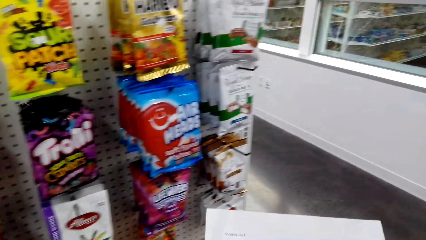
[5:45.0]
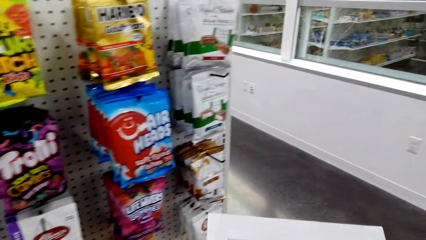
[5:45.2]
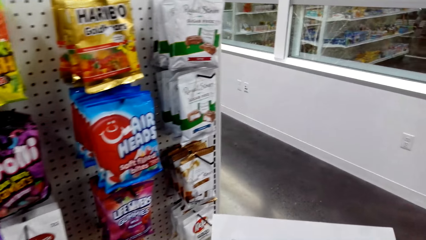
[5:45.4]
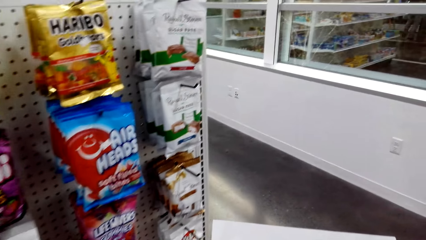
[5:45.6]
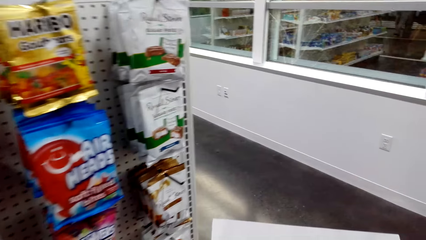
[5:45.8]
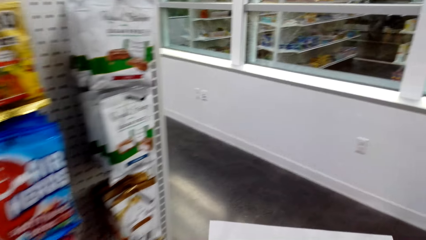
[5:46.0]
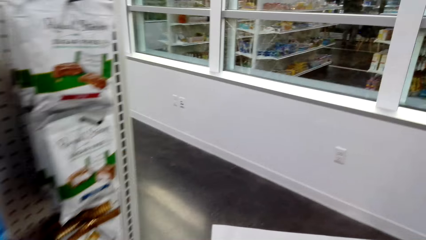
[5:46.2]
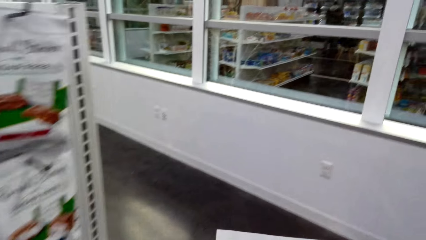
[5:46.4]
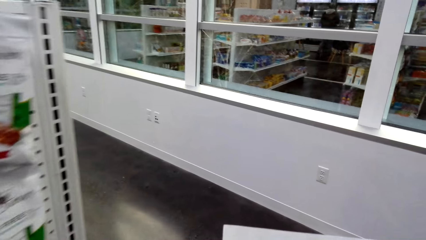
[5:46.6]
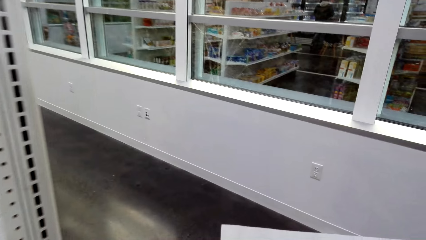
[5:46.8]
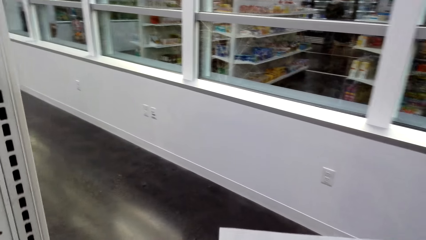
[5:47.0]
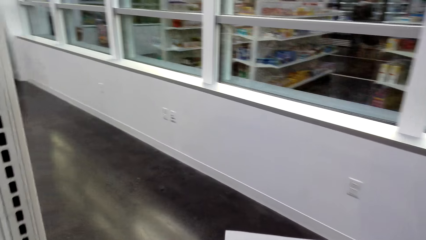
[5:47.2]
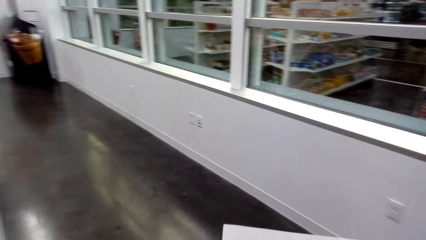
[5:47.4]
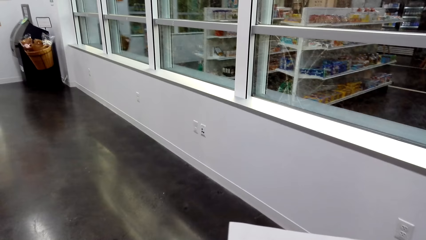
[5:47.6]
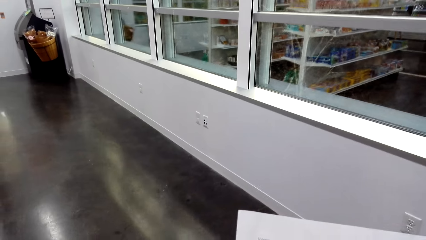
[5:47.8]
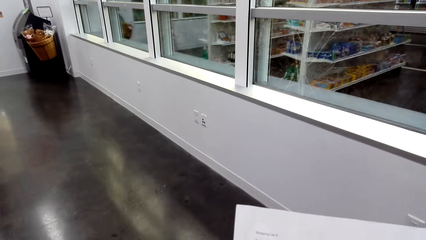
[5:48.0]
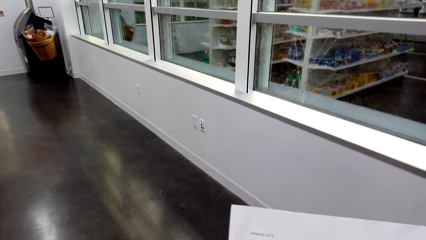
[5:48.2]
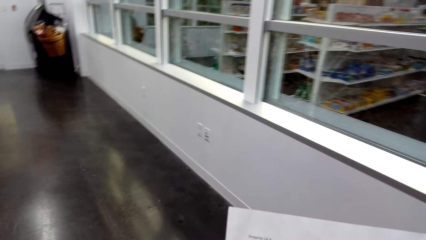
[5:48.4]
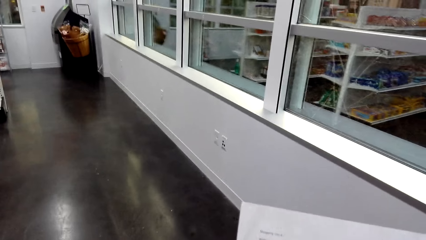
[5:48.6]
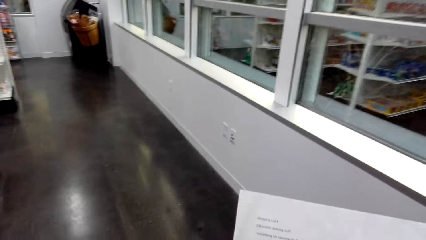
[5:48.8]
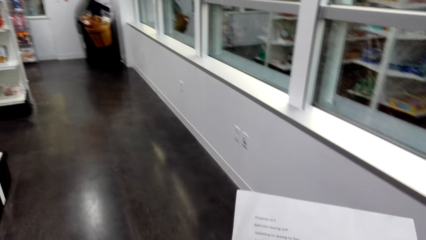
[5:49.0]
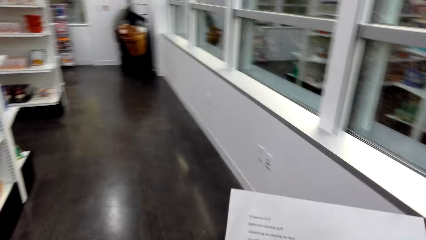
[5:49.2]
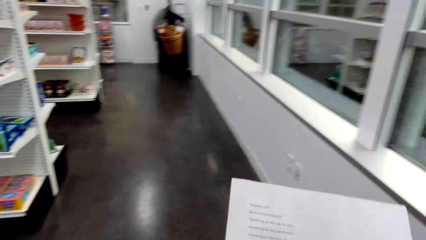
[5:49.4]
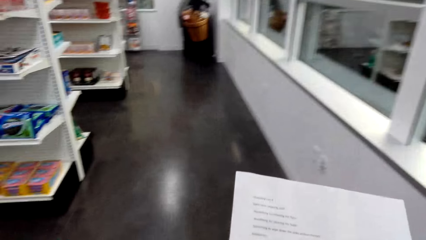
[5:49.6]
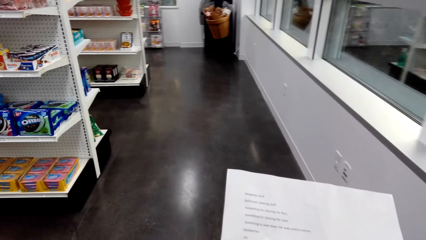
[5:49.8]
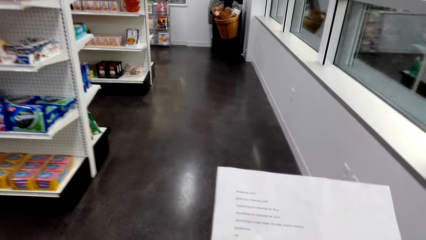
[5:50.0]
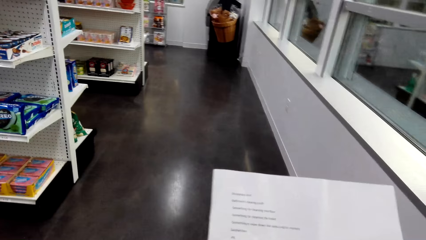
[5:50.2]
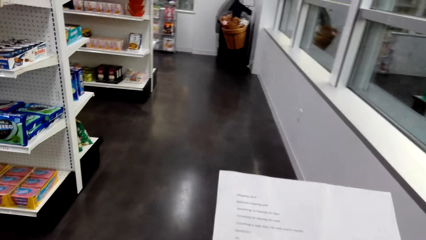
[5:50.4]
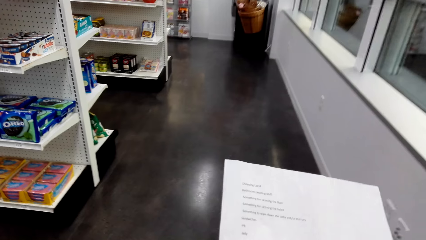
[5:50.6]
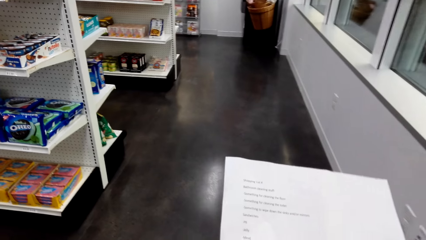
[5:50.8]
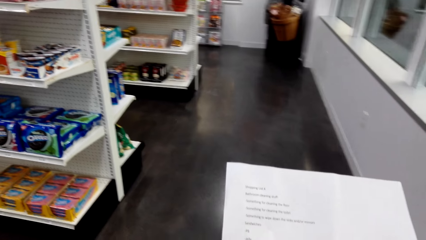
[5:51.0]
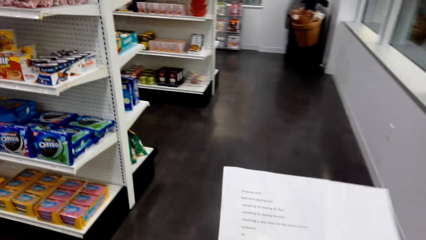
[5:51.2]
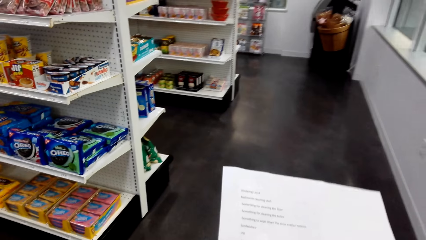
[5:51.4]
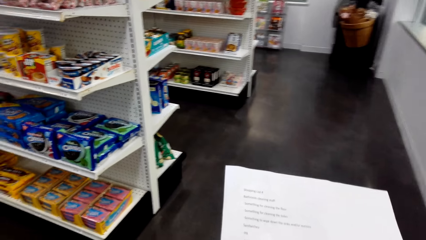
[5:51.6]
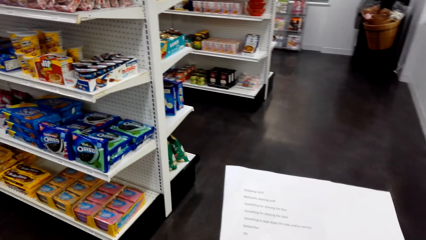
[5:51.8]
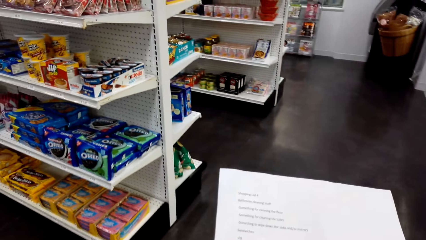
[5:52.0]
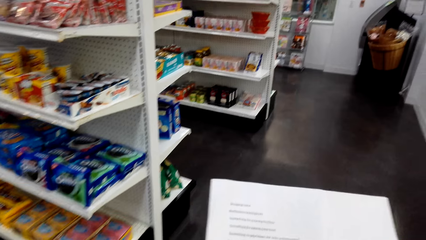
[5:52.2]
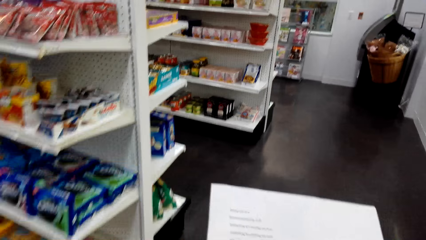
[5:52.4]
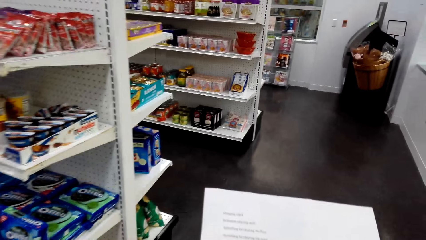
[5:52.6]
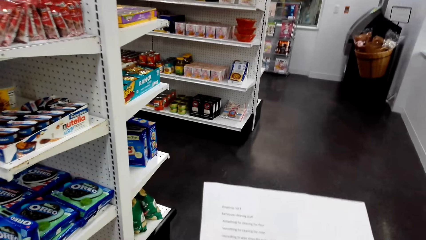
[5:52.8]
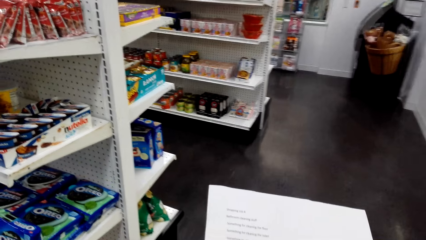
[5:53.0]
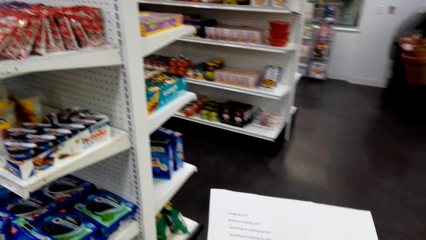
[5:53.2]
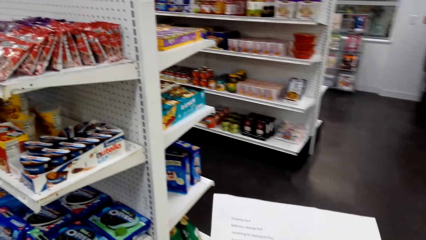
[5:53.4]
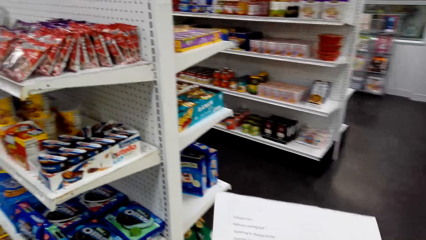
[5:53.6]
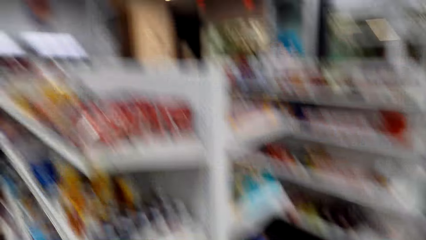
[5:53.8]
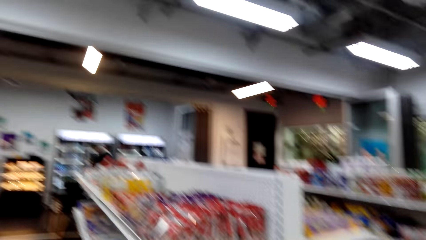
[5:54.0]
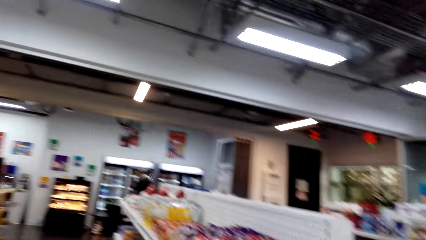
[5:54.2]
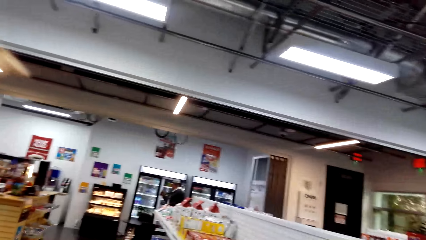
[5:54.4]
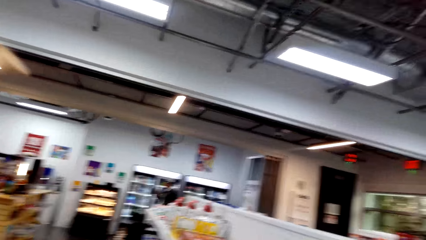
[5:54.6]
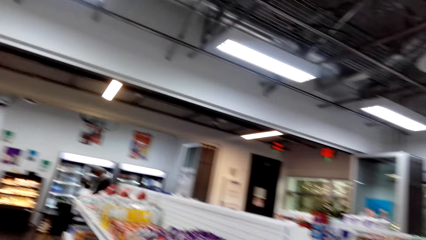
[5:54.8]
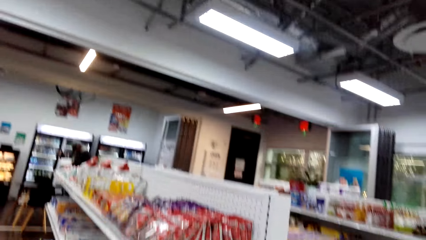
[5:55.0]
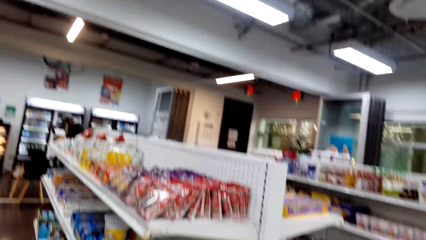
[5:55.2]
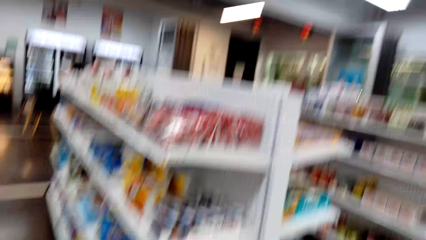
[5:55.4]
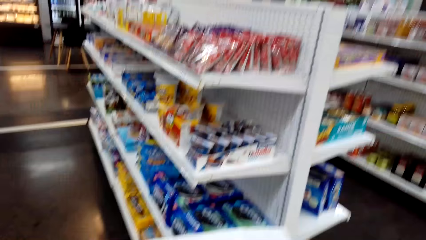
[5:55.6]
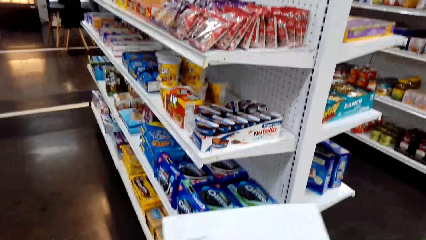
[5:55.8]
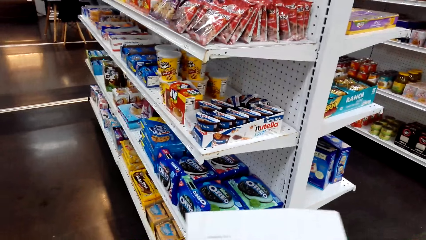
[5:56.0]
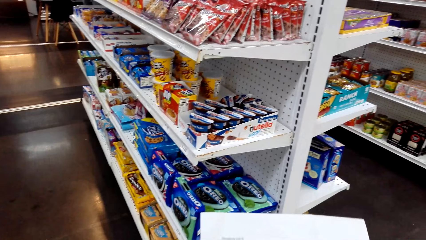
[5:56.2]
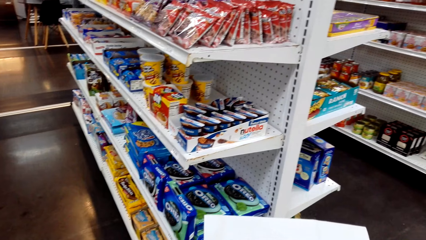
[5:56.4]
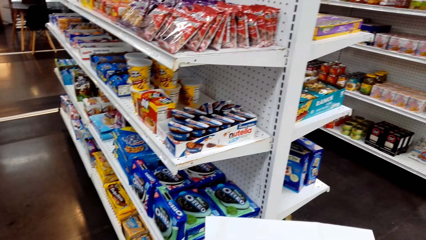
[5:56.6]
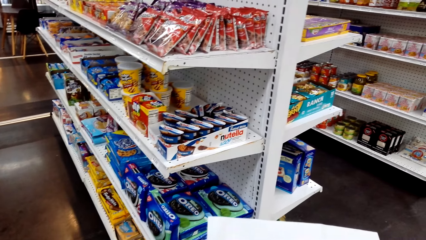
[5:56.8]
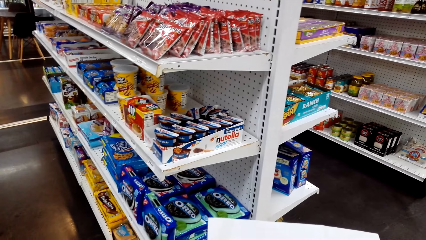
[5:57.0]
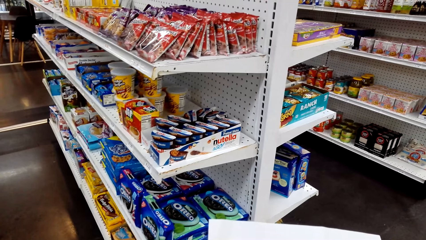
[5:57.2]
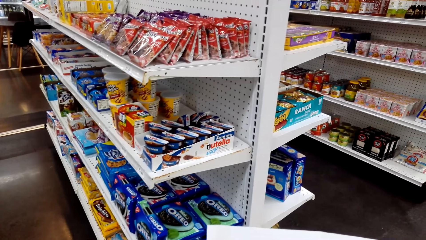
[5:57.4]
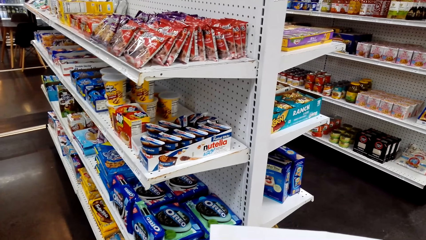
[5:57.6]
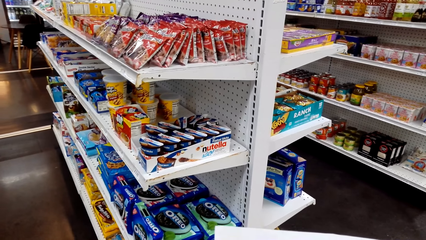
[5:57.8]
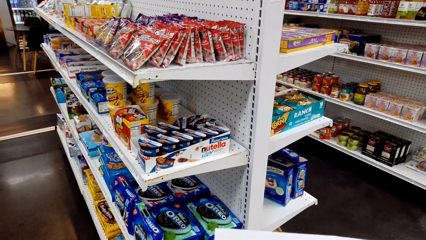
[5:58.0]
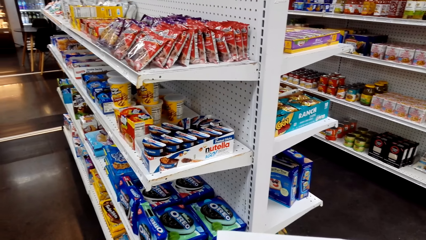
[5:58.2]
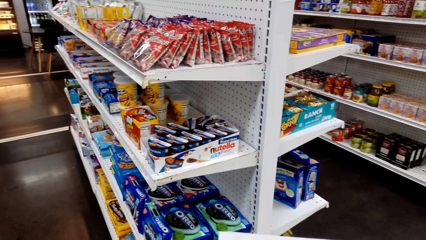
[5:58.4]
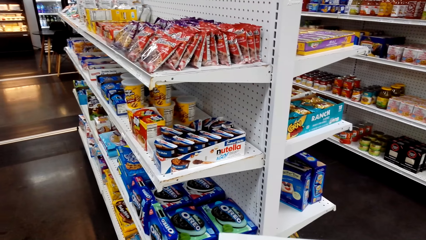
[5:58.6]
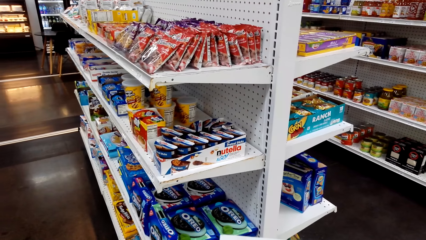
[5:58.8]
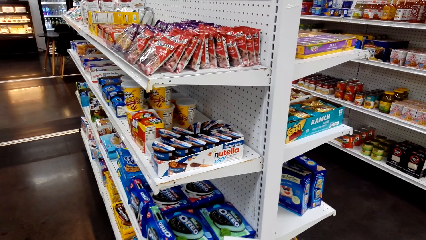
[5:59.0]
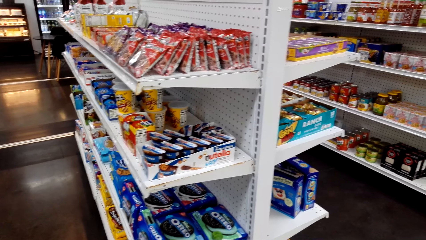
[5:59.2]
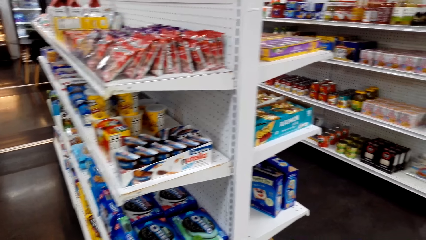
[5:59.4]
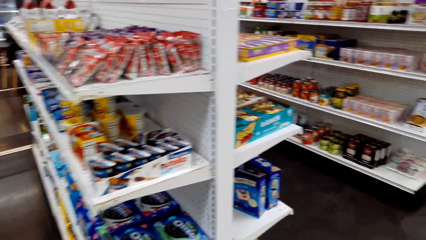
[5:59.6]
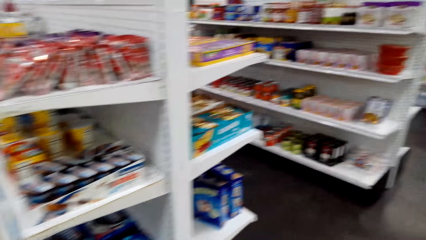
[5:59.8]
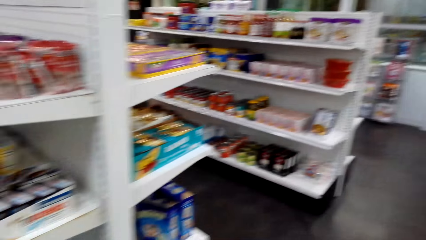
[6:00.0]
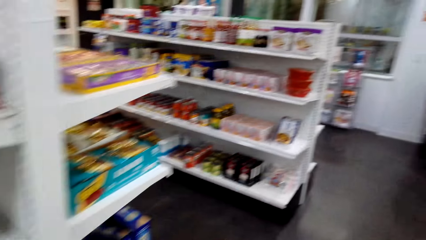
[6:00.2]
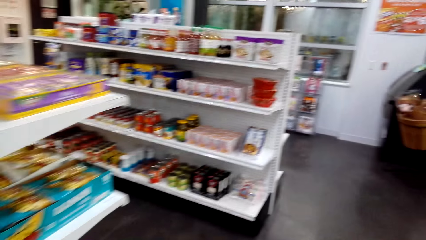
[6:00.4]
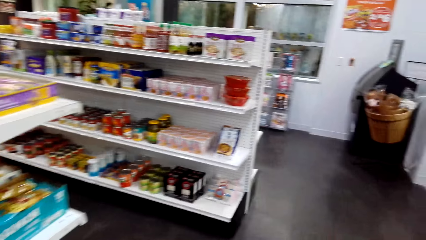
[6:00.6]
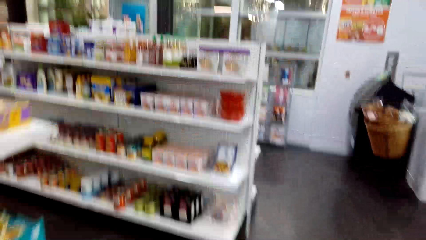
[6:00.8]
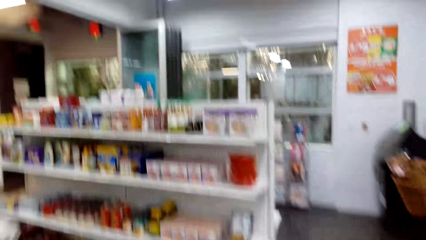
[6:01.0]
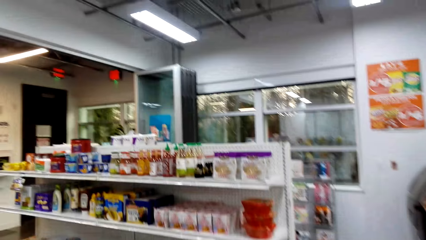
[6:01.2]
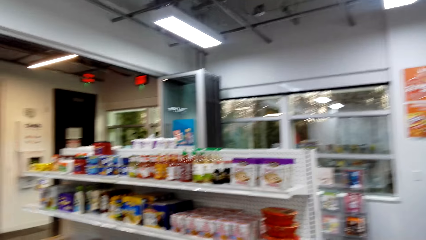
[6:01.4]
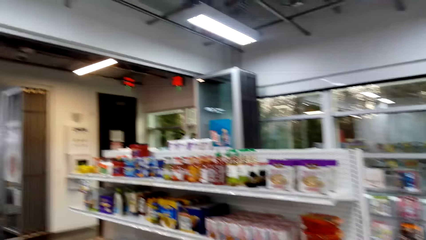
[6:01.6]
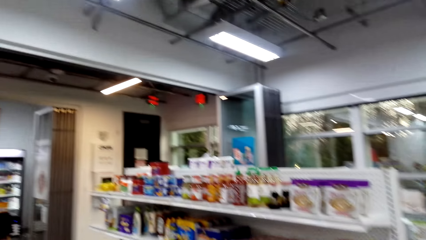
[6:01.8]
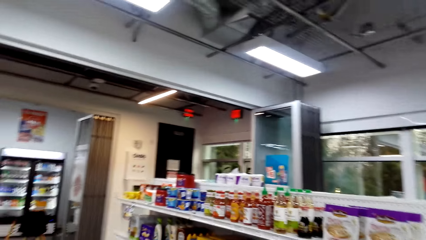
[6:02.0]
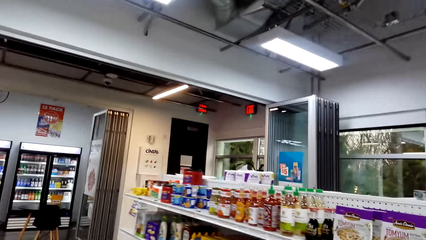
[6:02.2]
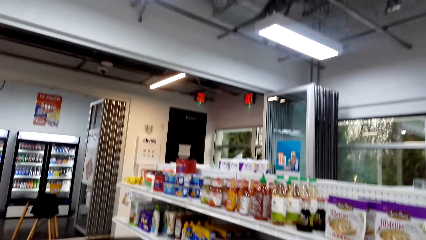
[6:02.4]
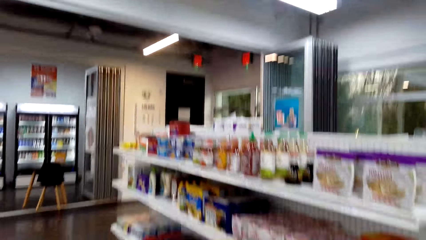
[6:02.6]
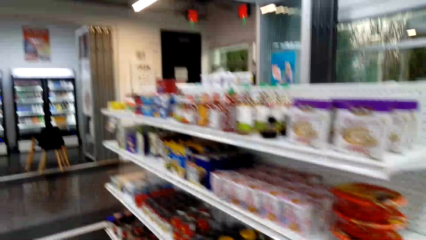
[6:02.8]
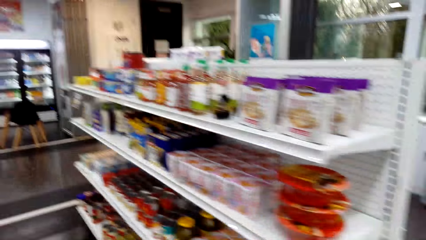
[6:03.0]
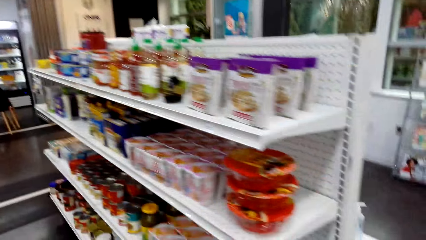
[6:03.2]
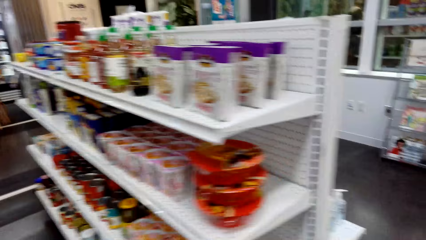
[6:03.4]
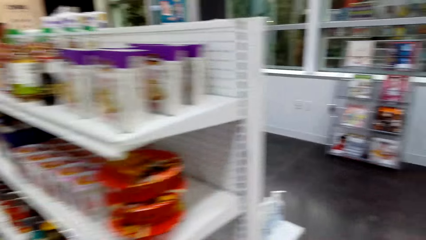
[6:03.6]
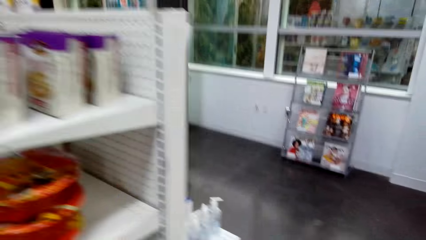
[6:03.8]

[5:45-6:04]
The camera wearer reads the paper. They move around. They look around. They move around.
